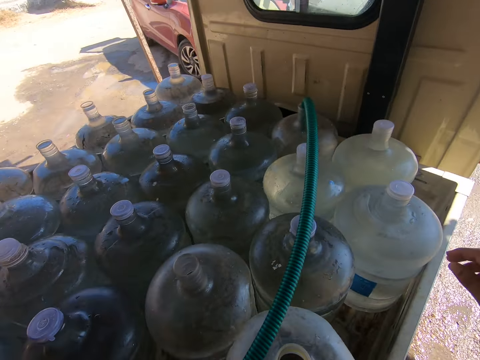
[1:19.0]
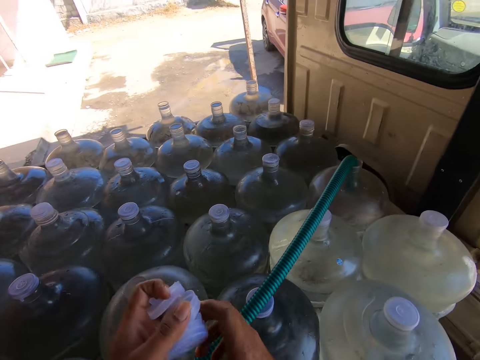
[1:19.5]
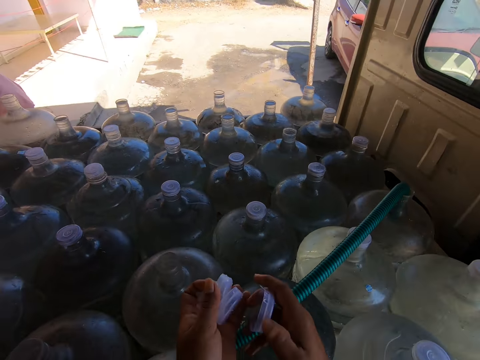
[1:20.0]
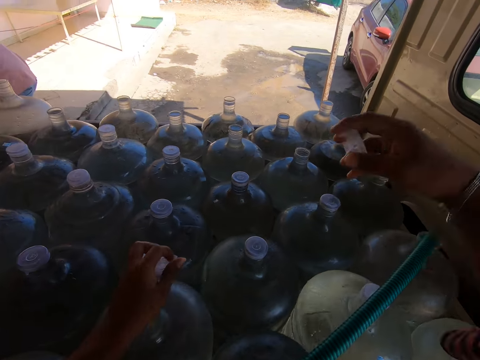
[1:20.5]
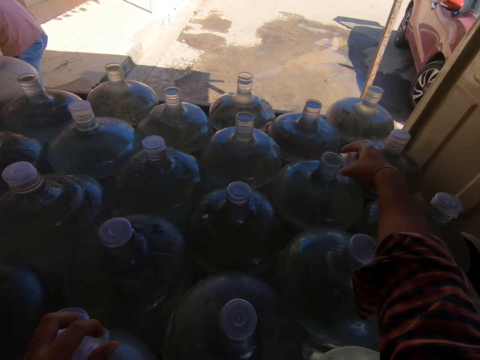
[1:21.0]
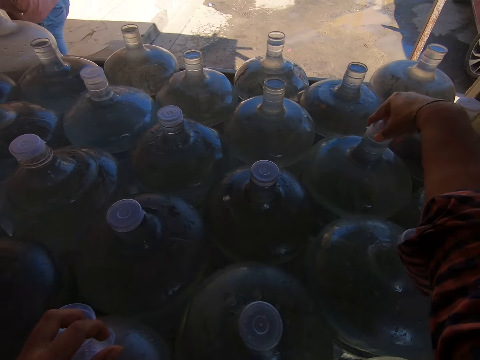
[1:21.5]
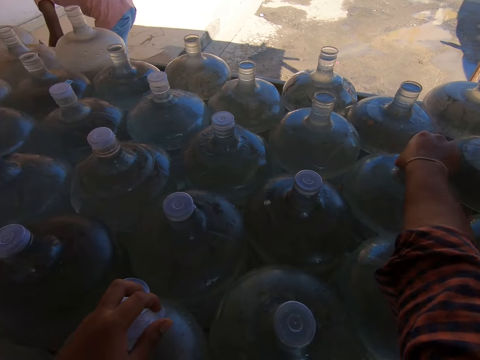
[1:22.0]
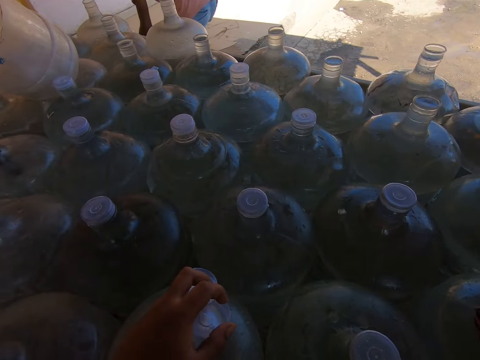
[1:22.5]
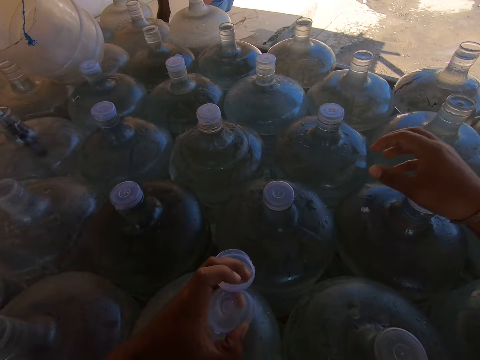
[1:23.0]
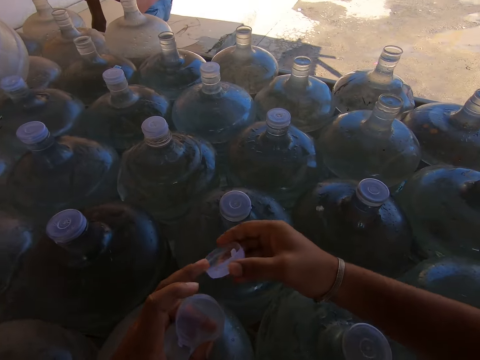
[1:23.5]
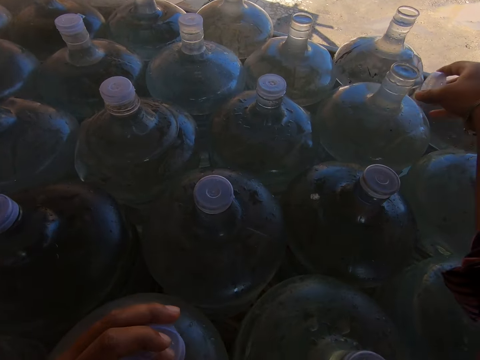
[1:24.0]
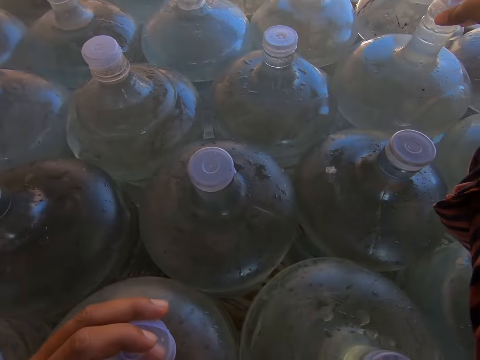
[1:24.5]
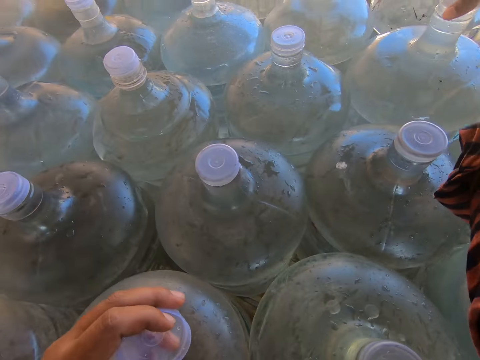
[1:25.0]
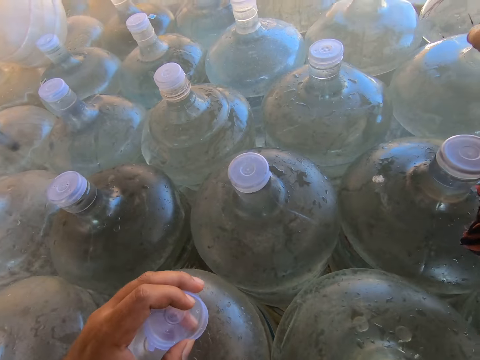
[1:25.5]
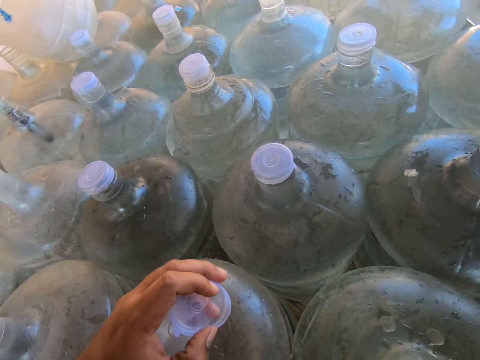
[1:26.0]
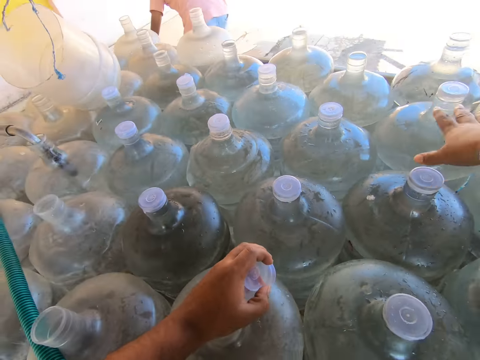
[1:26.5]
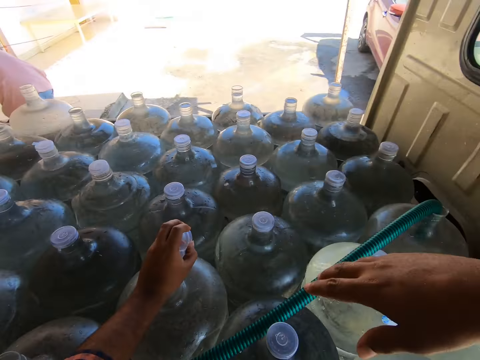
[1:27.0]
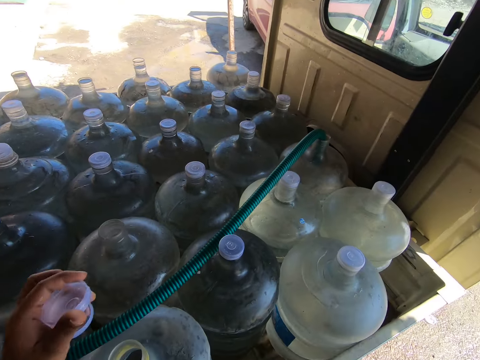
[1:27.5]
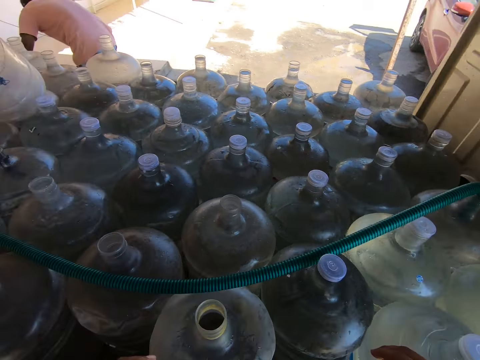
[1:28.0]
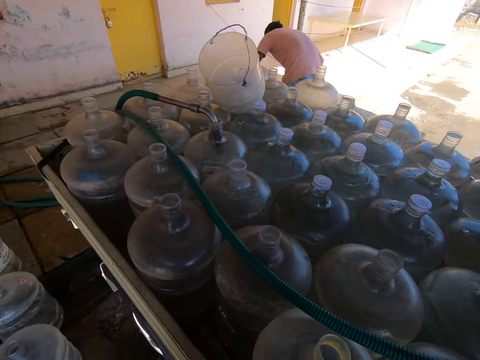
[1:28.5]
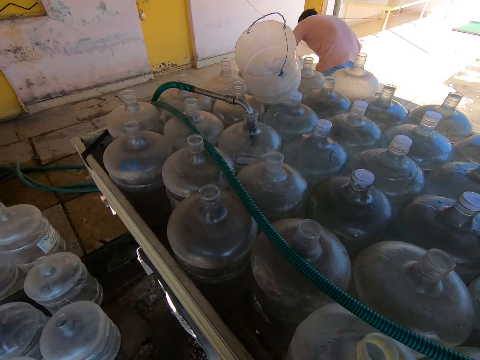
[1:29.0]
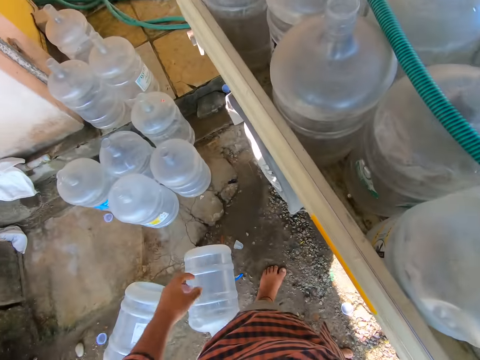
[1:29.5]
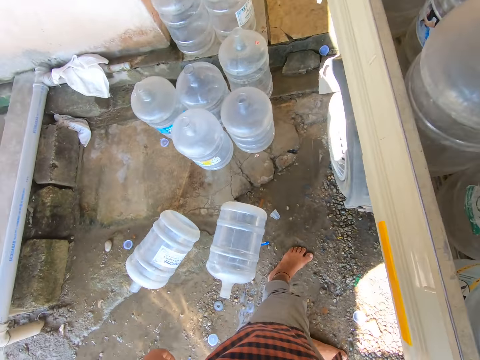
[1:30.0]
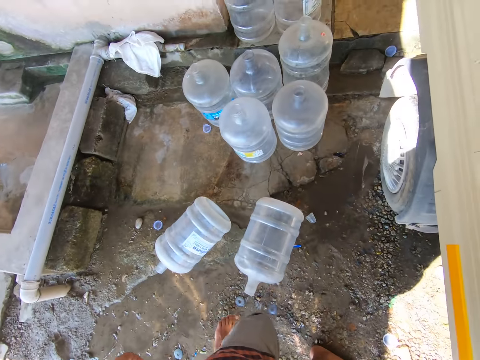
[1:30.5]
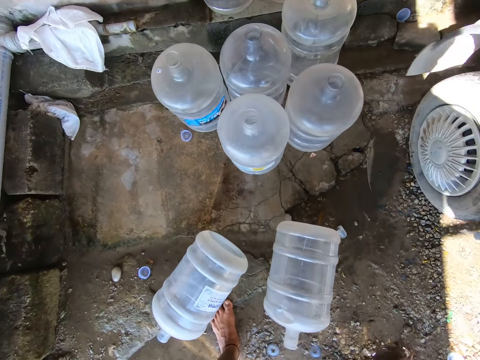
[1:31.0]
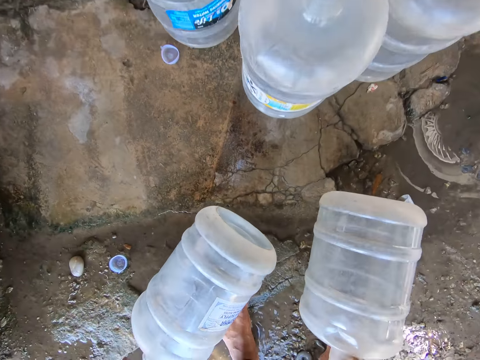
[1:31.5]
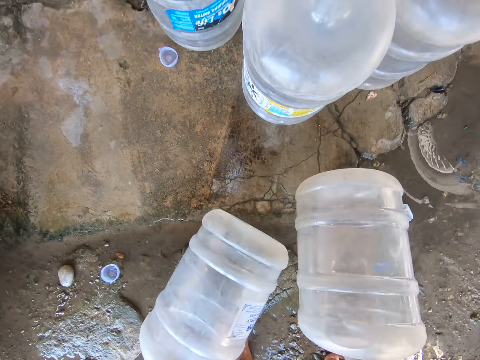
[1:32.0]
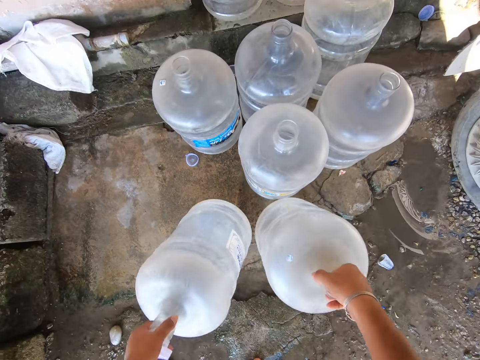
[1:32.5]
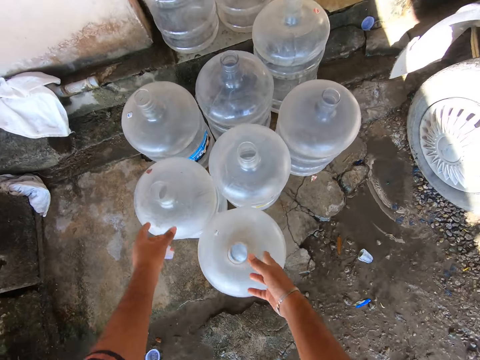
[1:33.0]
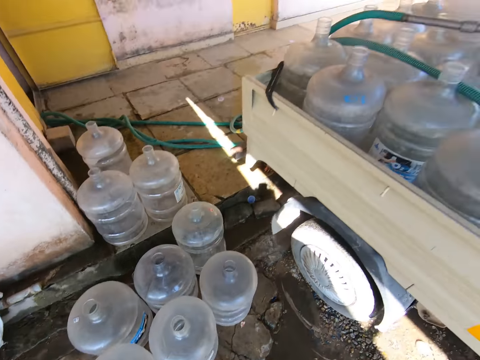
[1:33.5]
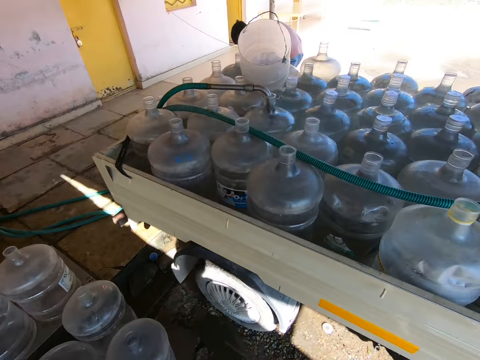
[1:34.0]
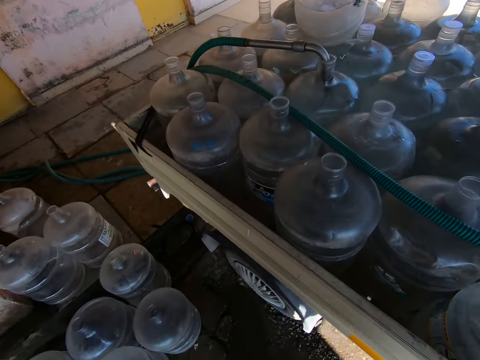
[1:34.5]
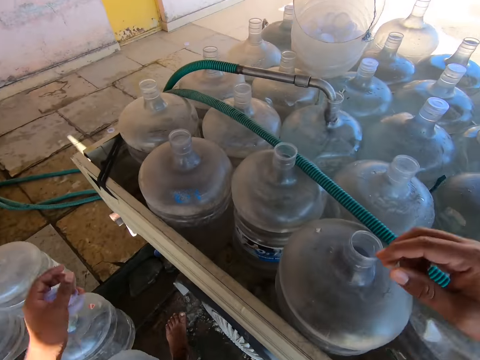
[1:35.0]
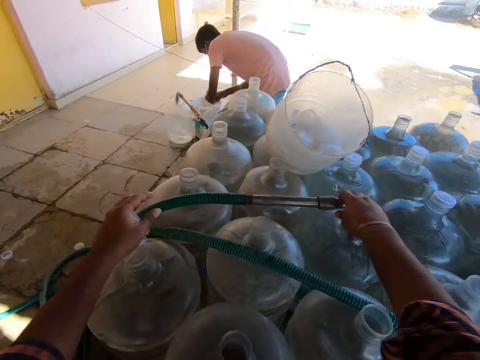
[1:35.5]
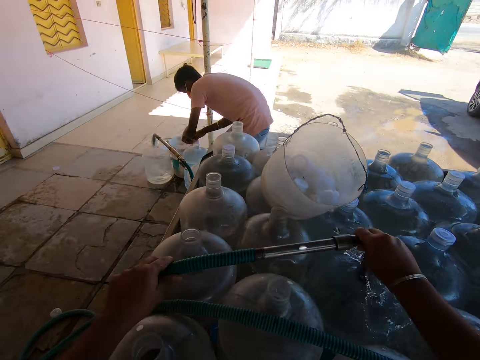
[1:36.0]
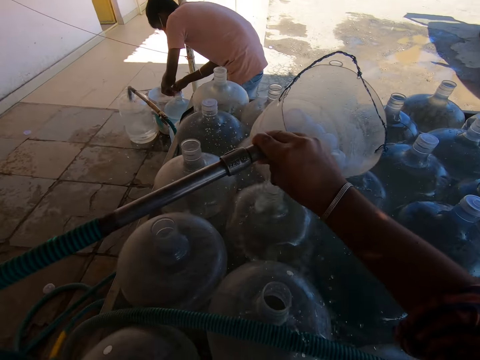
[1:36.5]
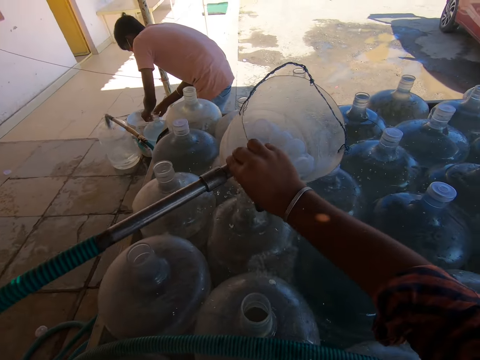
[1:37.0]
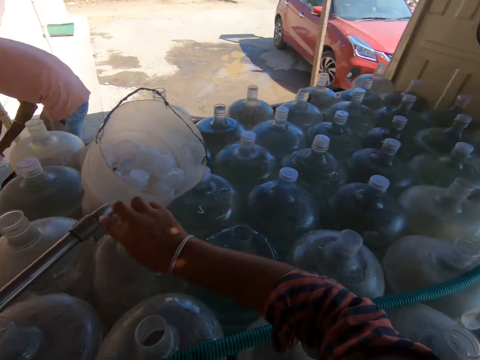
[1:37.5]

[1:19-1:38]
The camera wearer passes a lid from his left hand to his right hand. He places his left hand on the water reservoir. He covers the water reservoir with the lid in his right hand. He passes a lid from his left hand to his right hand. He covers the water reservoir with the lid in his right hand. He picks water reservoirs from the ground with both hands. He drops the water reservoirs on a pavement with both hands. The man holds a bucket on the ground with both hands. The camera wearer holds the hose on the water reservoir with his right hand. He removes the hose from the water reservoir in the truck with both hands. He moves the pipe on another jerrycan. He inserts the hose into a water reservoir in the truck with both hands.

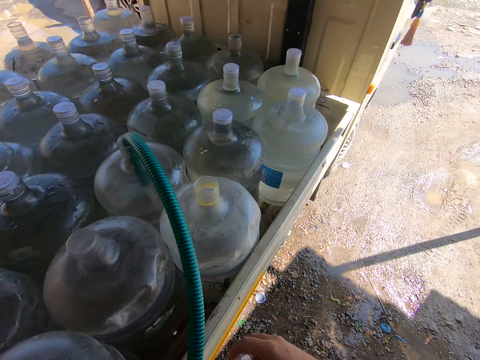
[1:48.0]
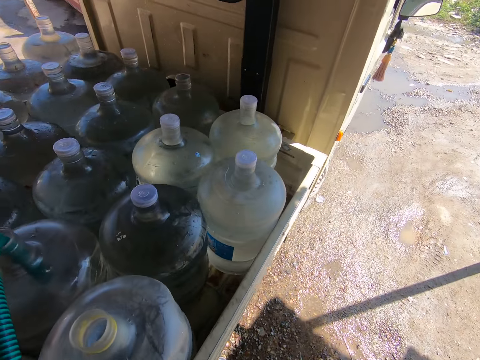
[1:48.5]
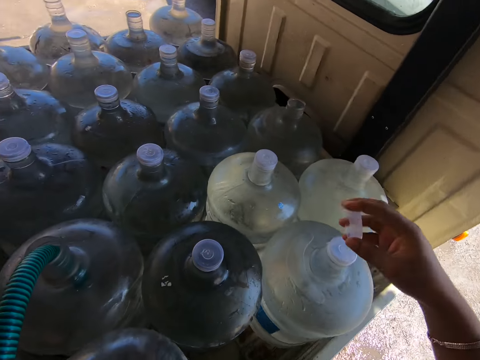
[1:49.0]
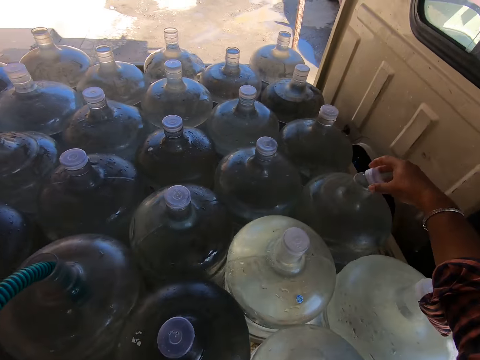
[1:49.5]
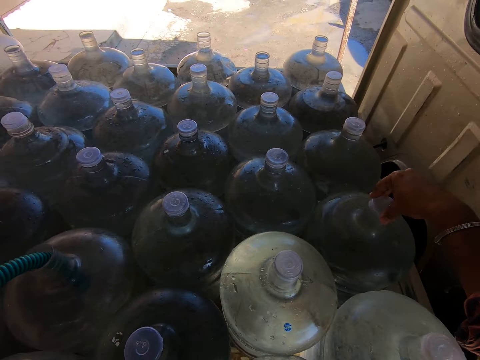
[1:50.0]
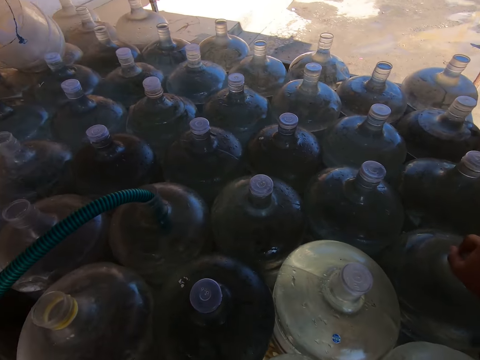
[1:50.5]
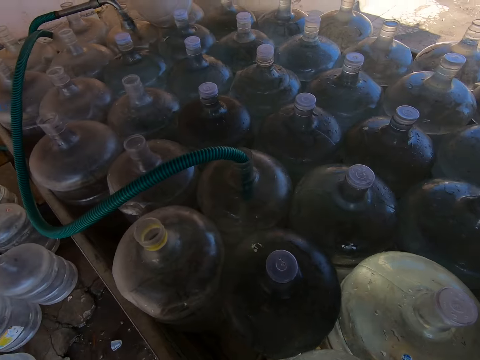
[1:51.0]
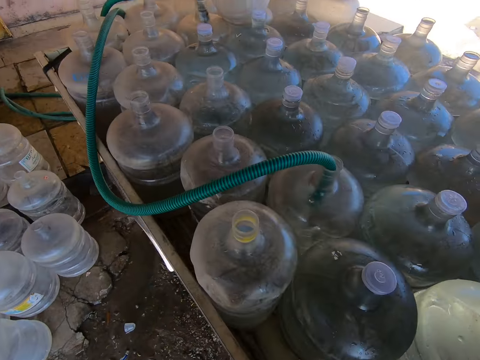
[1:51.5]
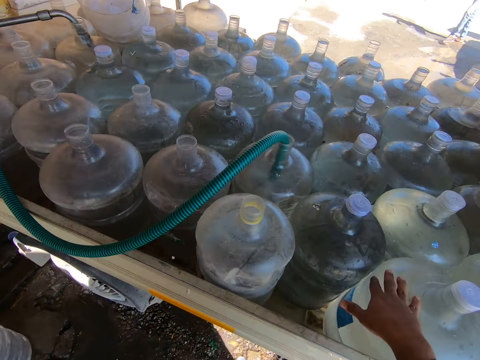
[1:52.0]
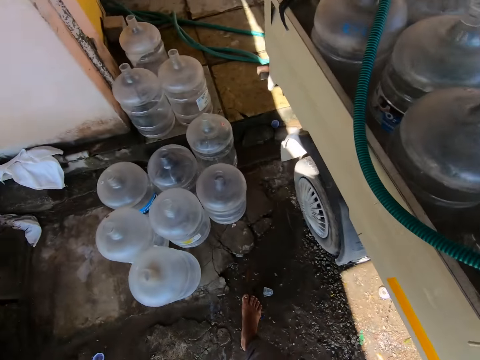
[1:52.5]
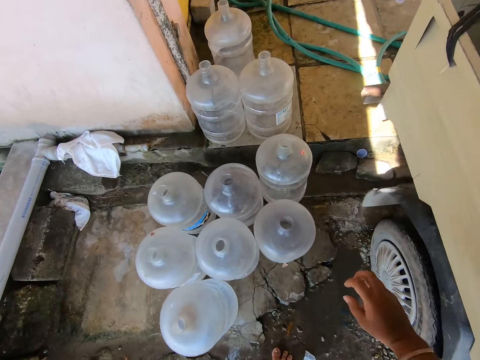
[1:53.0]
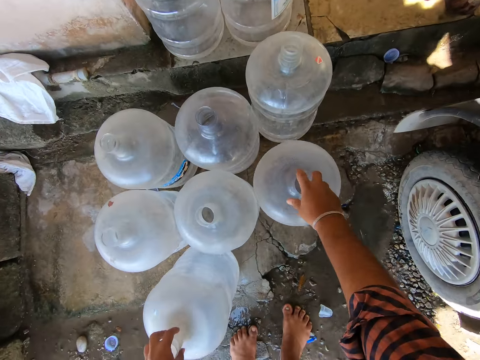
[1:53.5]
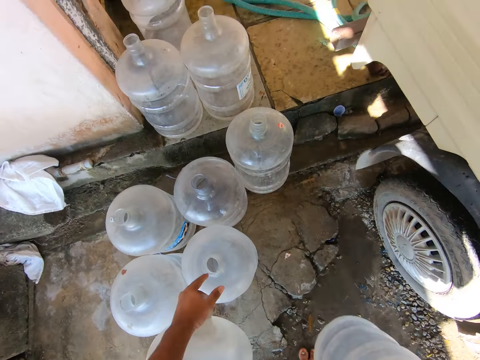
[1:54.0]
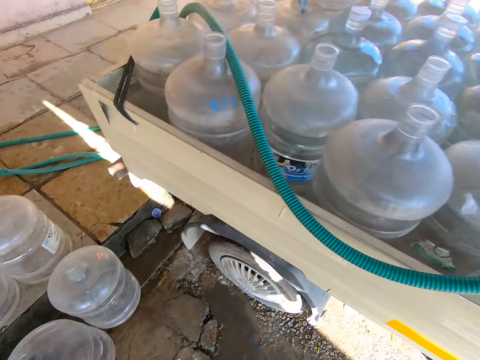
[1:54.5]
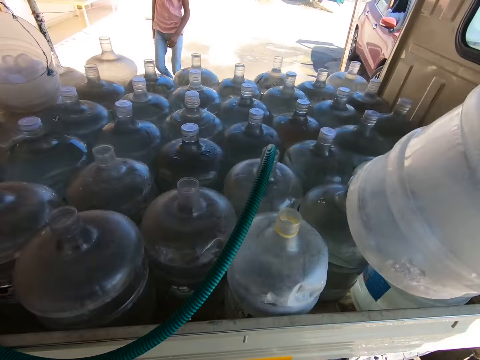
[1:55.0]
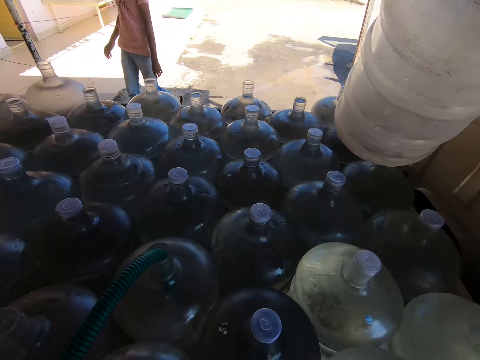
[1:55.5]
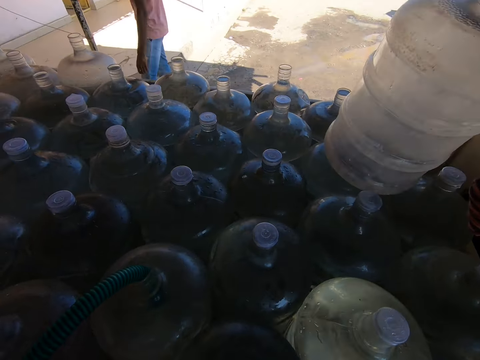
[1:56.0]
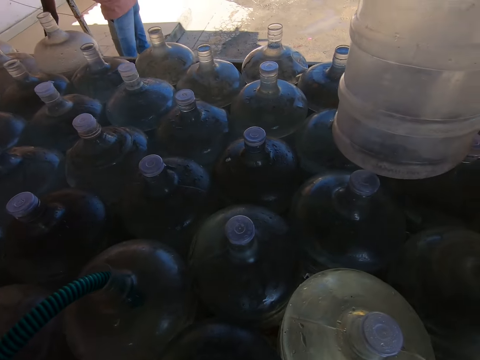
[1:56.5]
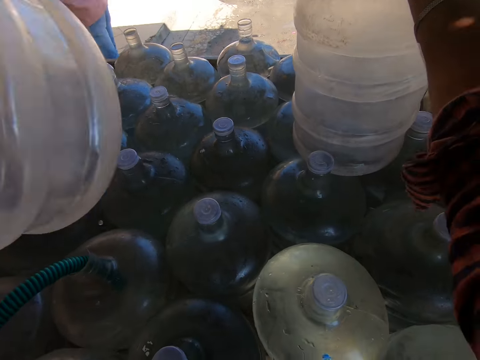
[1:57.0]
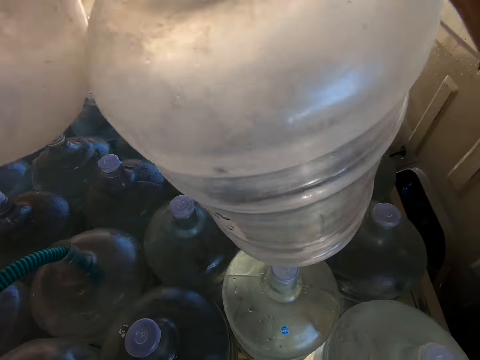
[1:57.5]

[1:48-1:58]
The camera wearer covers the water reservoir with the lid in his right hand. He touches the water reservoir in the truck with his right hand. He picks the water reservoirs from the pavement with both hands. He picks a water reservoir from the pavement with his left hand. The man walks towards the truck. The camera wearer places the jerrycans on other jerrycans. He drops the reservoir in the truck with his right hand. He passes the water reservoir to his right hand.
